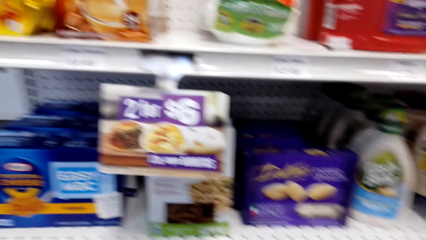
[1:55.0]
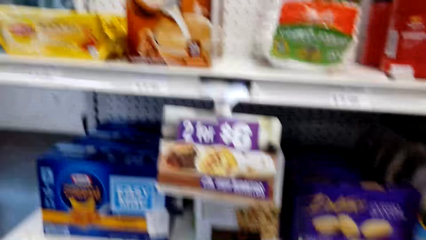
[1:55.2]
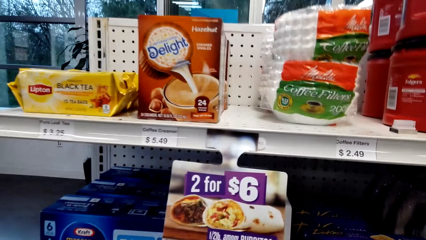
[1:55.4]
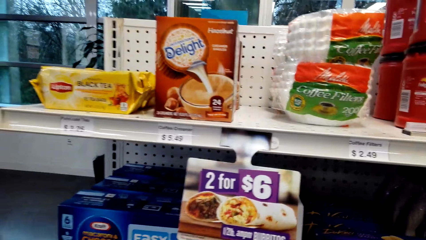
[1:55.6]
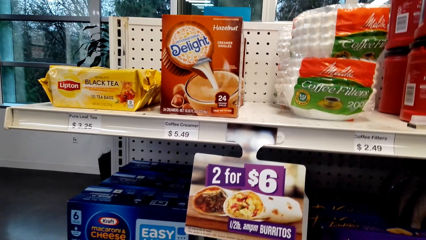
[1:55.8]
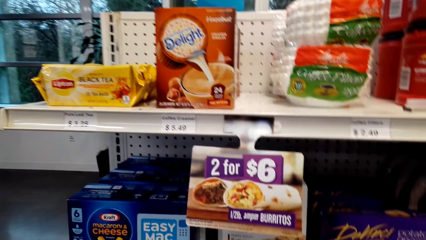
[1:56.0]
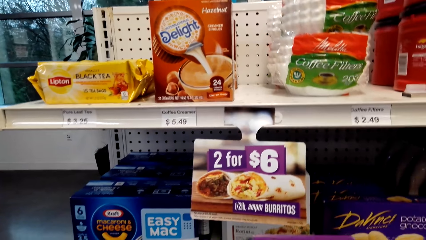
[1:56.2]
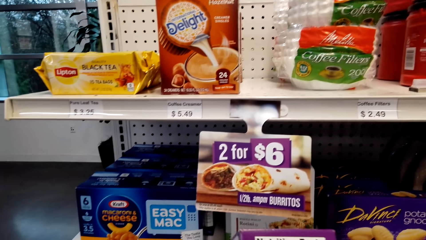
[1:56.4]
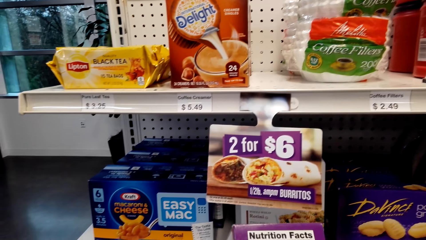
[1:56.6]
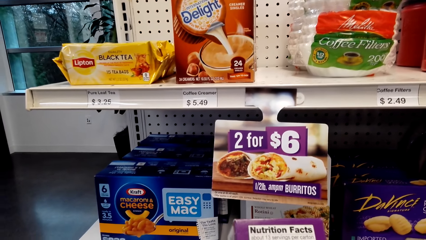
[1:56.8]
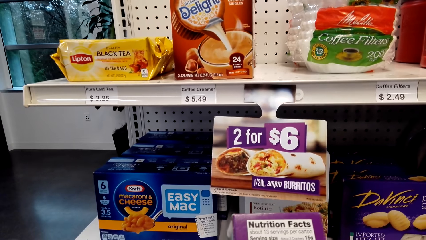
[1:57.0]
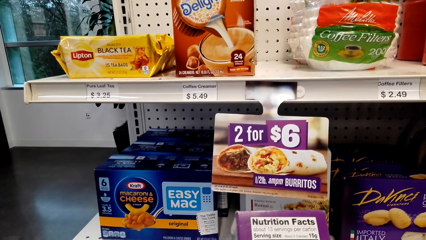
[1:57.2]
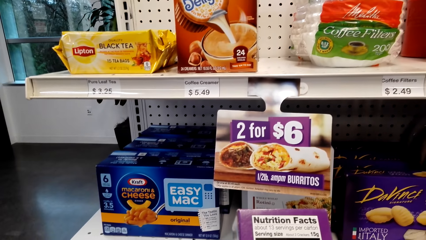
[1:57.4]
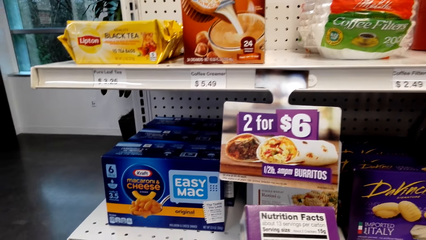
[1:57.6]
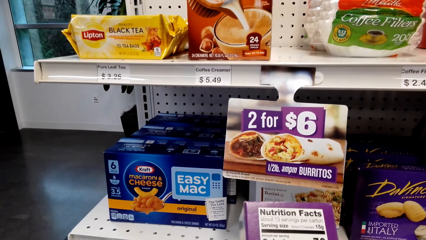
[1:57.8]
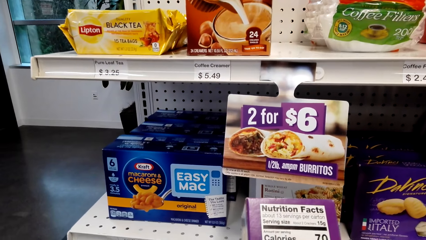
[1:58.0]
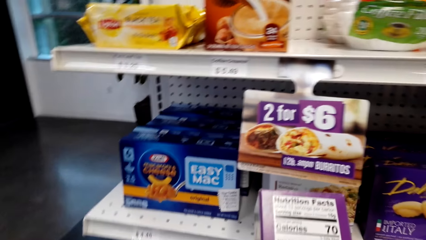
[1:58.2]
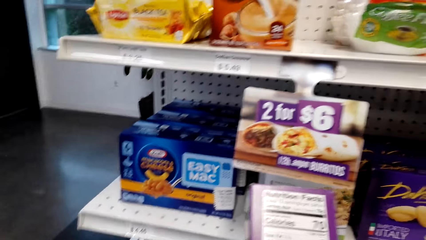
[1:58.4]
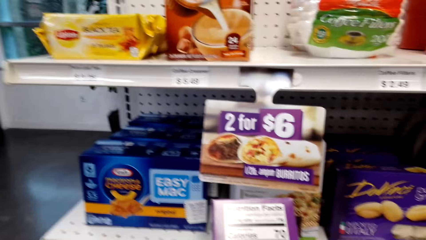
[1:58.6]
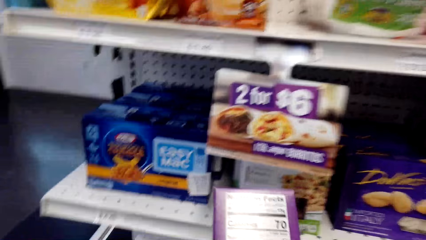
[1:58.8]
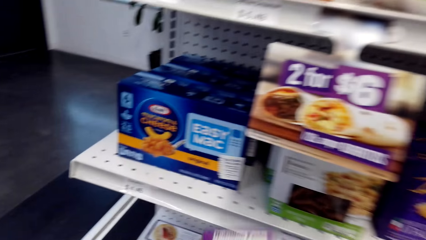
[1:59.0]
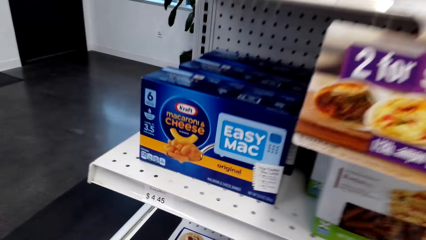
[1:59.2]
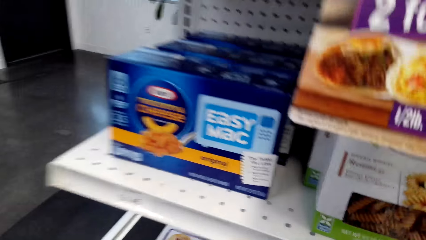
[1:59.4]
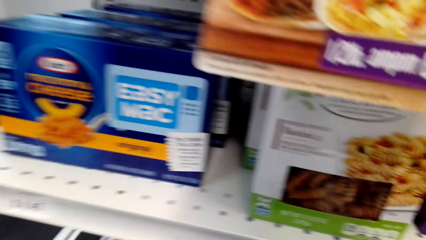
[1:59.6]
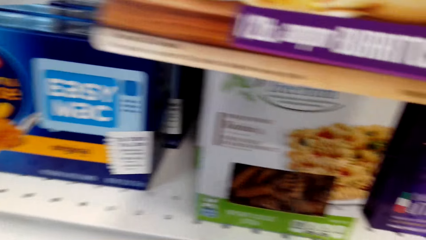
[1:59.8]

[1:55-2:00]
The camera wearer puts the crackers in the shopping basket. They read the box. They put the box in the shelf.

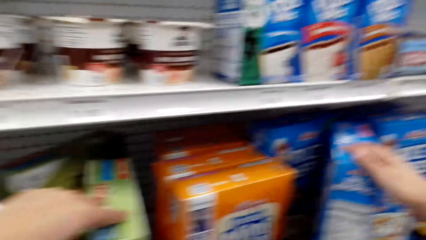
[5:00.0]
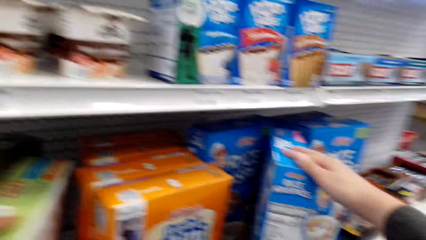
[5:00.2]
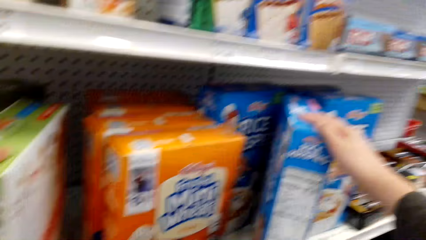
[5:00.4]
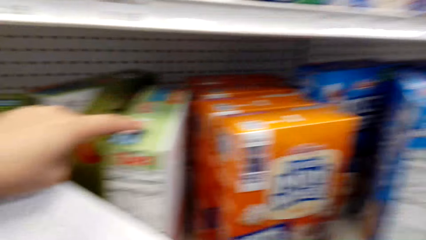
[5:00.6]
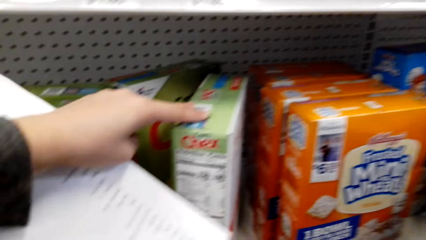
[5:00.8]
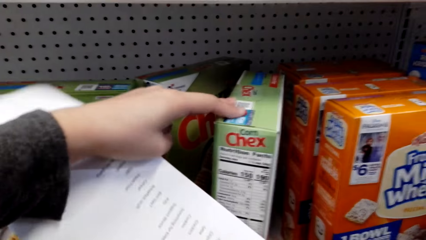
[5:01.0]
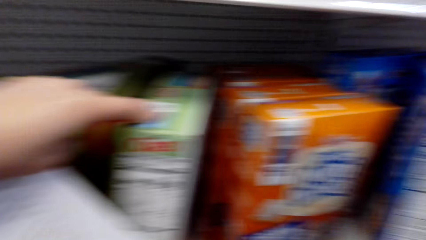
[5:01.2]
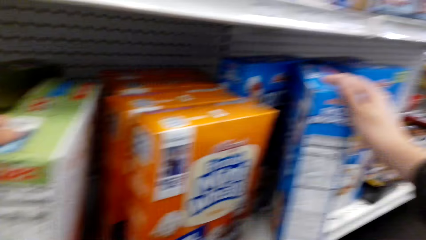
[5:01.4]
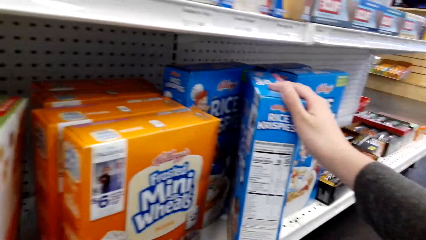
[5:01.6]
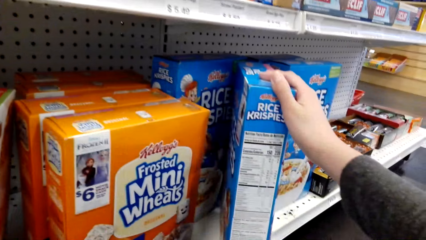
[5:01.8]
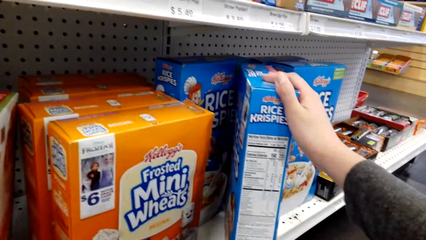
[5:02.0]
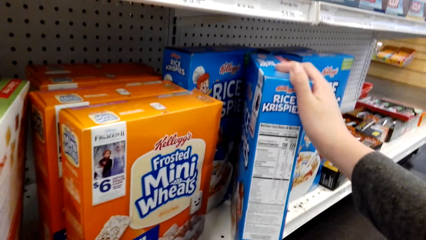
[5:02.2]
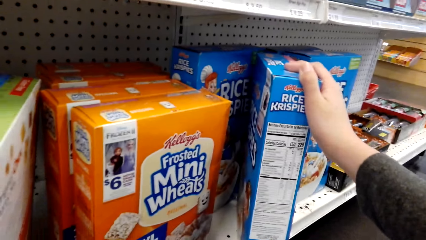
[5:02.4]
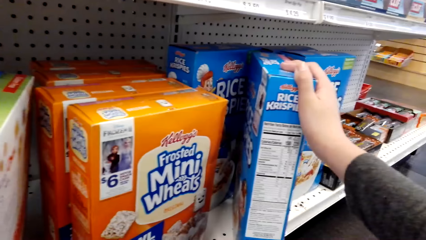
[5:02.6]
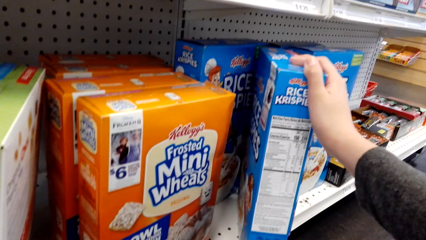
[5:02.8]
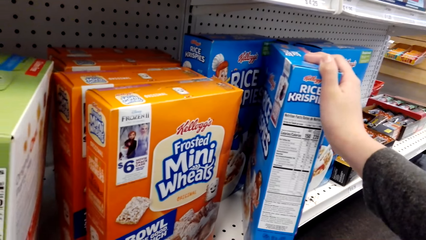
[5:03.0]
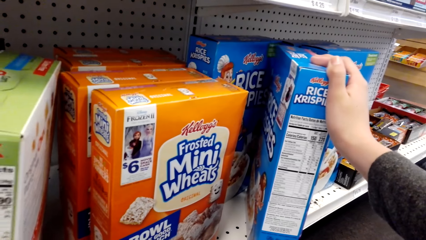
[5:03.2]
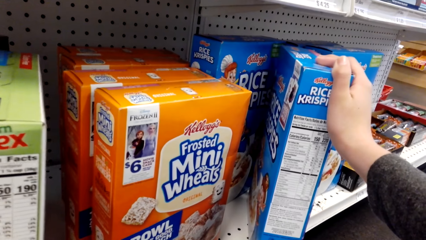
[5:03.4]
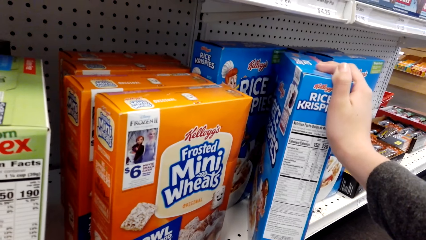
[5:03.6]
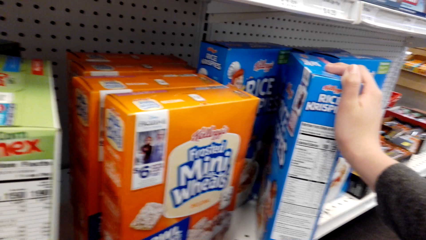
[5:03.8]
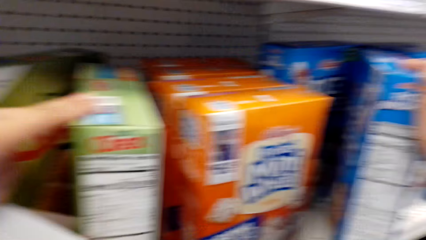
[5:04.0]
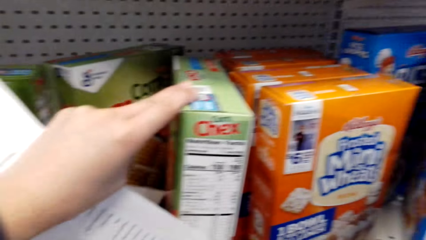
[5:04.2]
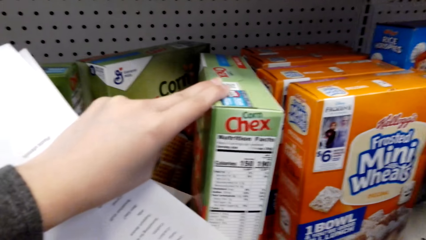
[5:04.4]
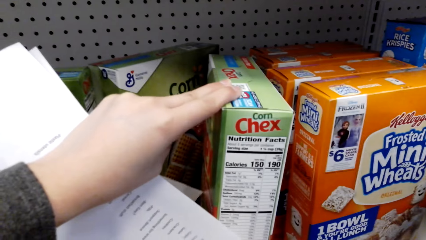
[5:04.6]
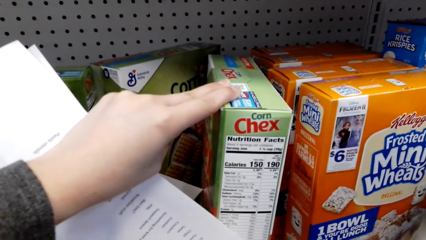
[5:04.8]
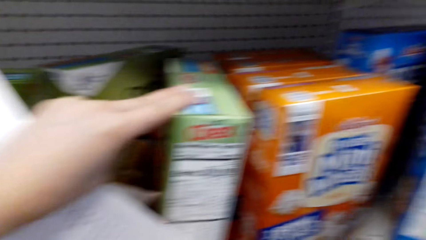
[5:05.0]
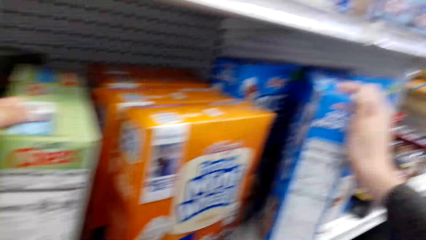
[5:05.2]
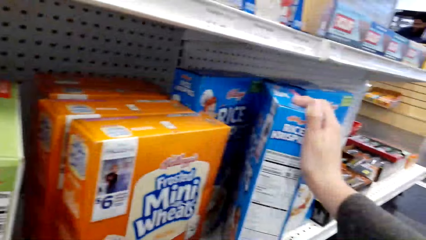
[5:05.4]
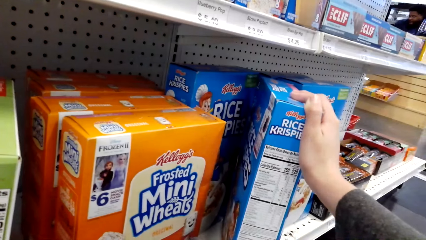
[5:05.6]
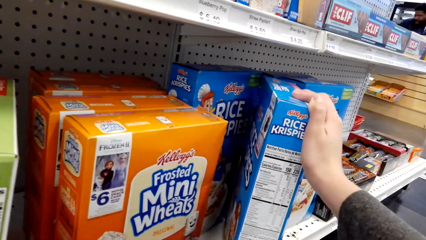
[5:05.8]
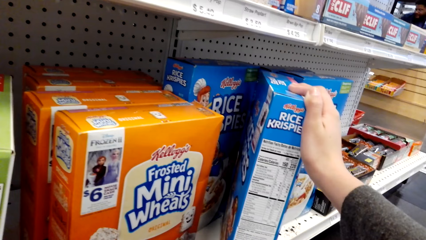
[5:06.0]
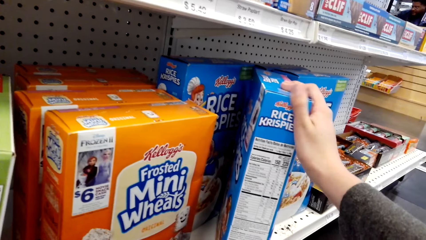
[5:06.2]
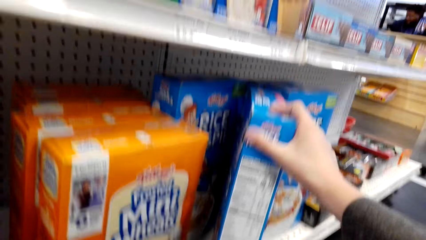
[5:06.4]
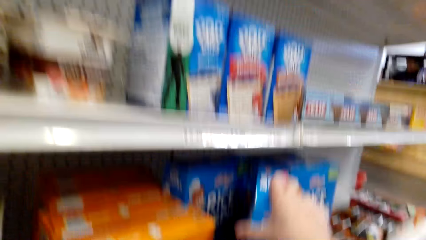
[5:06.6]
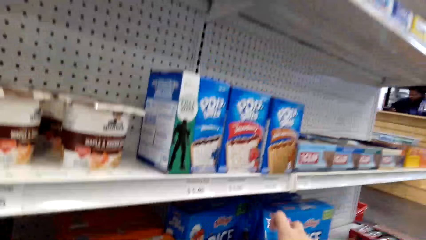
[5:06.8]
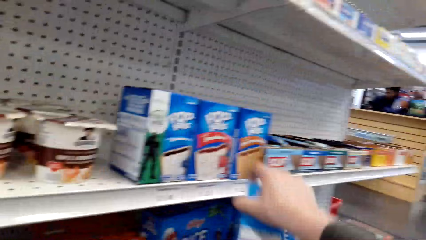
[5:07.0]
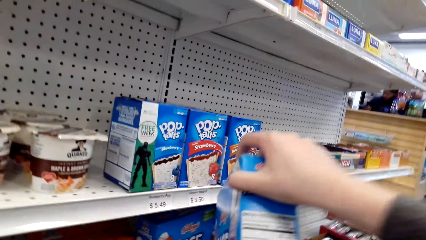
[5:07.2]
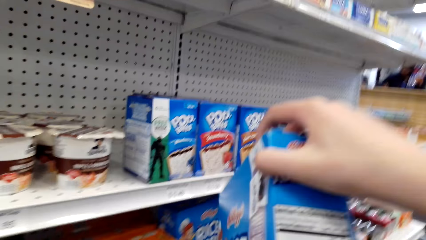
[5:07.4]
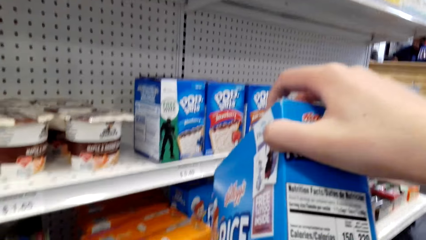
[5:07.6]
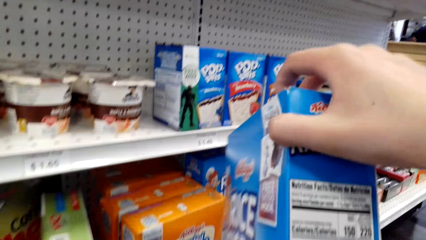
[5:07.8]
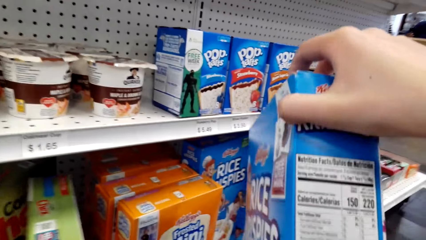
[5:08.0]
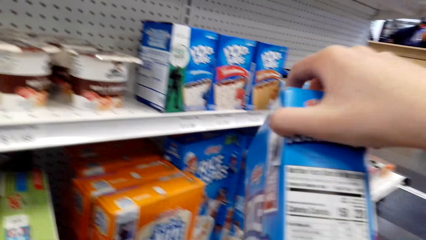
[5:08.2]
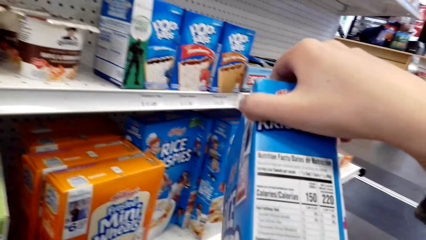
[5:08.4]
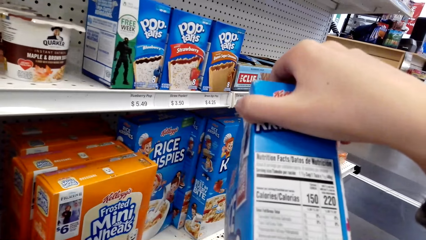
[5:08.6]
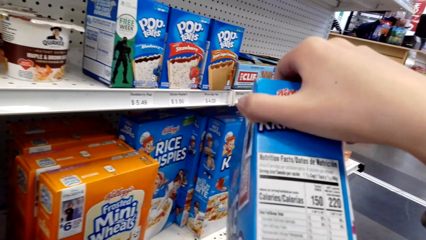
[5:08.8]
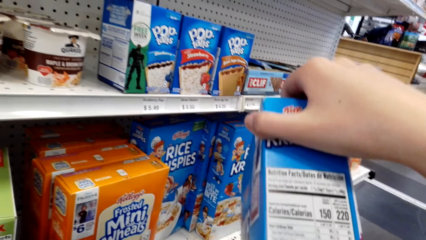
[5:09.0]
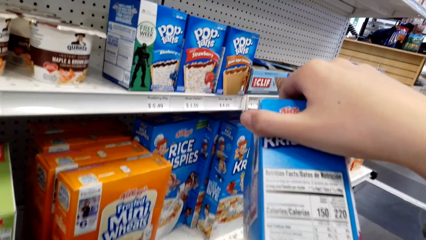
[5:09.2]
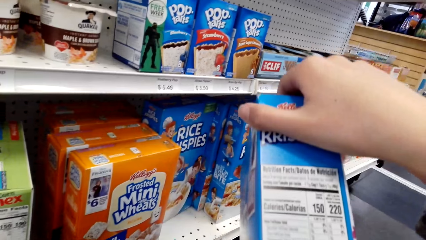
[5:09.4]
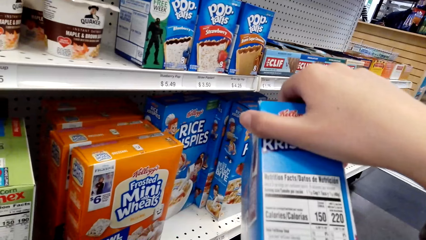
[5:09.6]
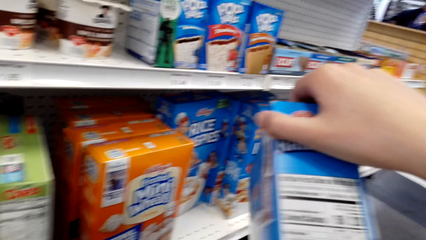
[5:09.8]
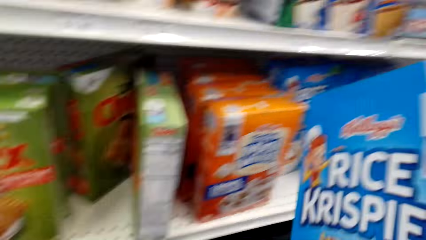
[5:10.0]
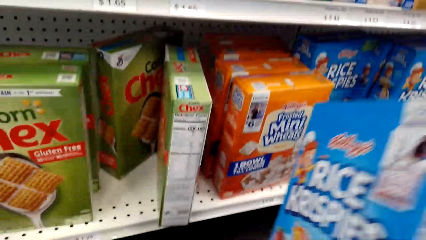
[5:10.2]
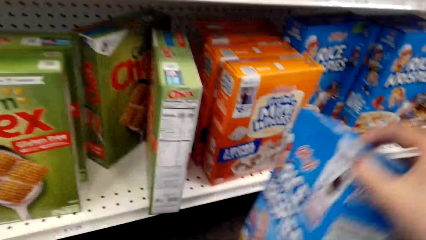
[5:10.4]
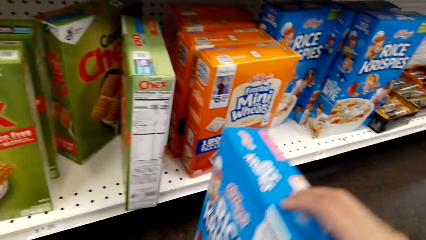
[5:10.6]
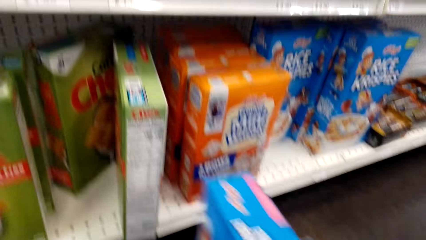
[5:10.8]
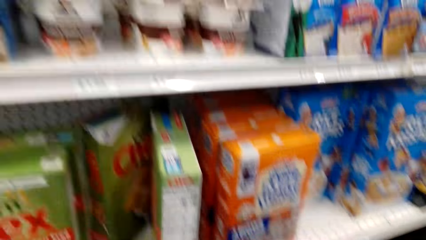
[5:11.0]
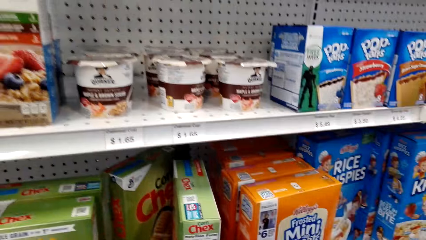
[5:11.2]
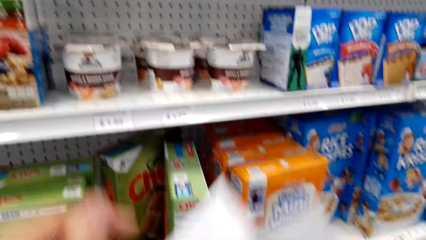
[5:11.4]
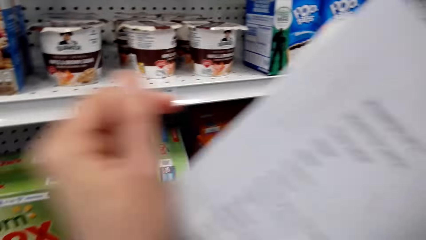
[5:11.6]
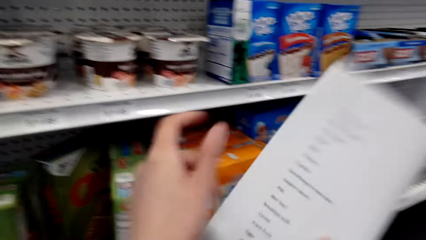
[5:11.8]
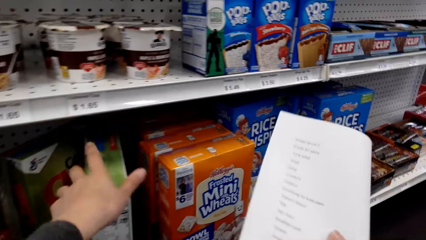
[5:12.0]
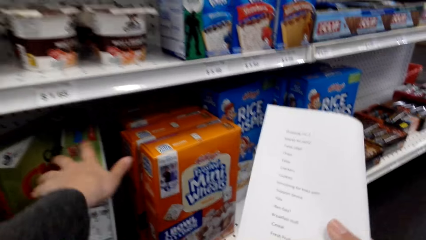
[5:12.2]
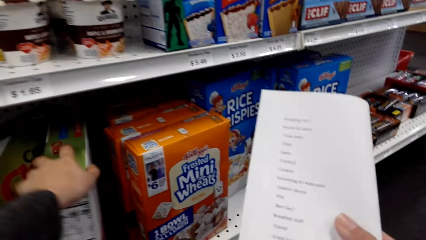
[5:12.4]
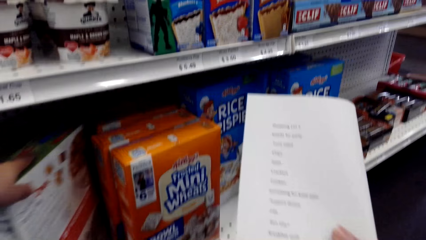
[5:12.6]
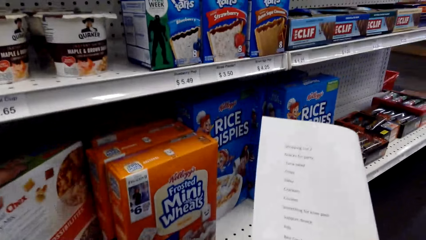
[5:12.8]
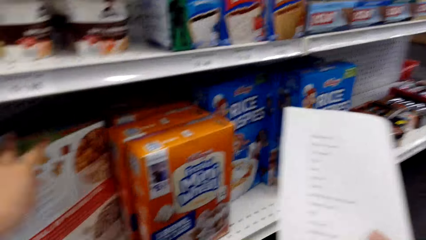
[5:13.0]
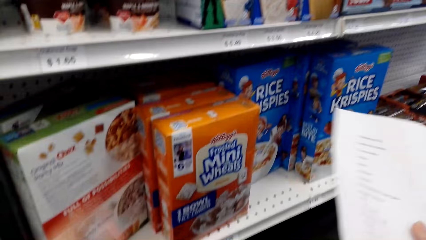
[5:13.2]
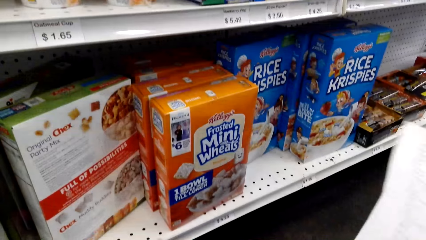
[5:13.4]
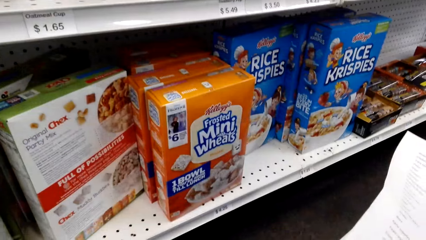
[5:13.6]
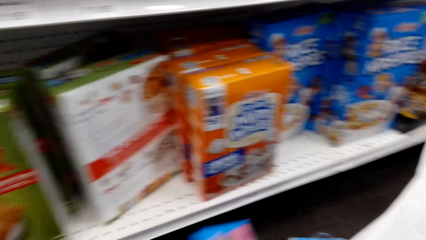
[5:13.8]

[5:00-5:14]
The camera wearer reads the labels on the boxes. They hold cookies. They pick the rice krispies. They read the rice krispies label. They put the rice krispies in the shopping basket. They pass the paper to the right hand. They turn the corn Chex. They hold the cookies.
